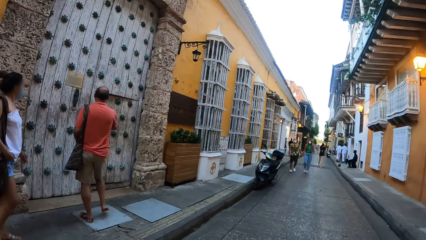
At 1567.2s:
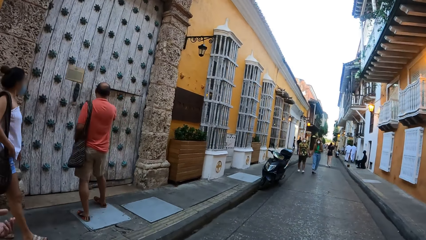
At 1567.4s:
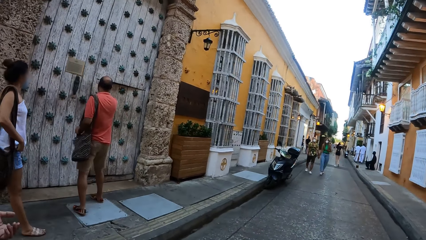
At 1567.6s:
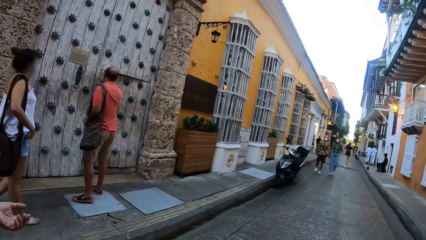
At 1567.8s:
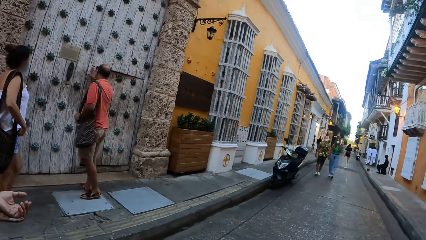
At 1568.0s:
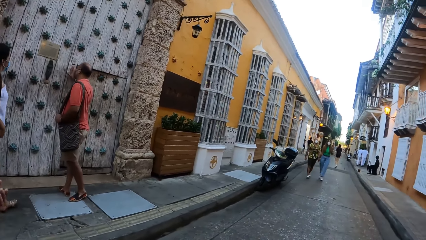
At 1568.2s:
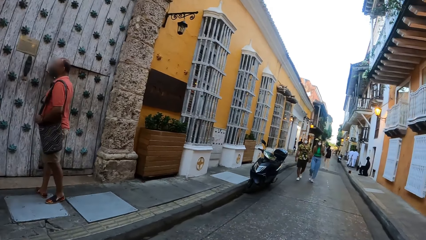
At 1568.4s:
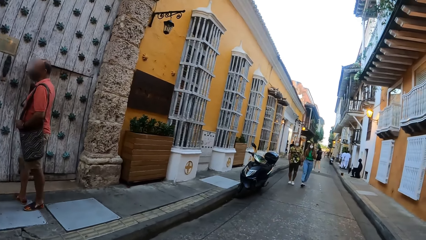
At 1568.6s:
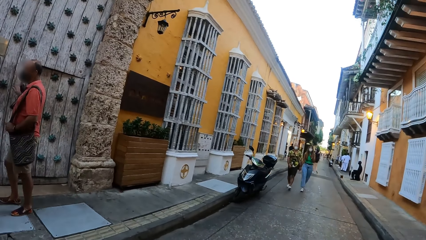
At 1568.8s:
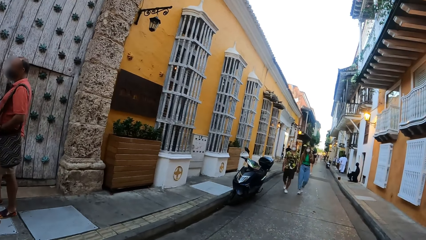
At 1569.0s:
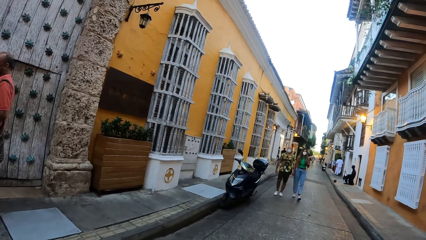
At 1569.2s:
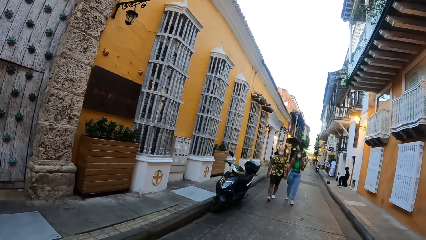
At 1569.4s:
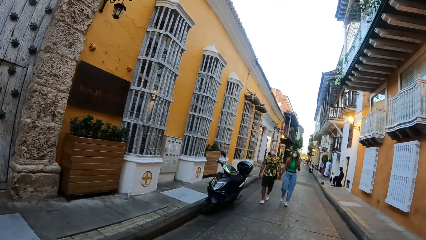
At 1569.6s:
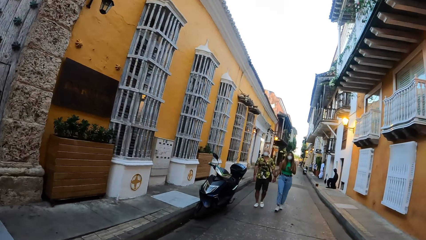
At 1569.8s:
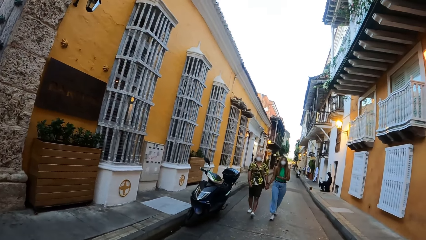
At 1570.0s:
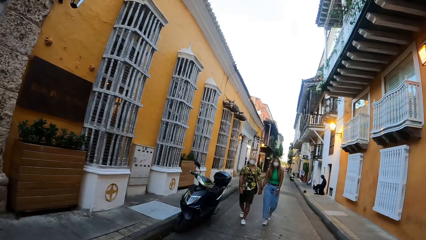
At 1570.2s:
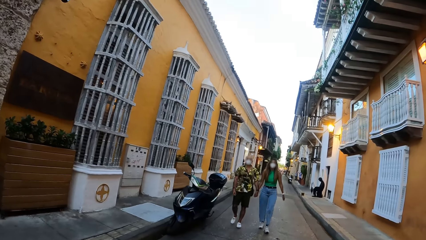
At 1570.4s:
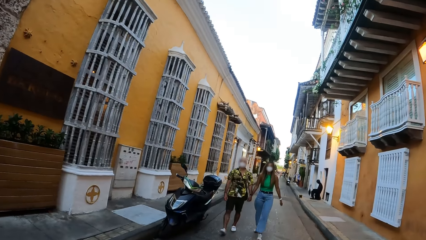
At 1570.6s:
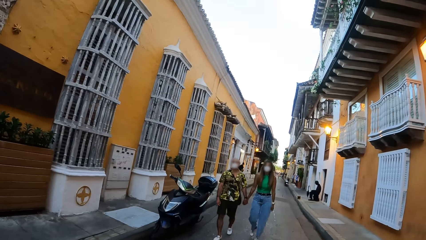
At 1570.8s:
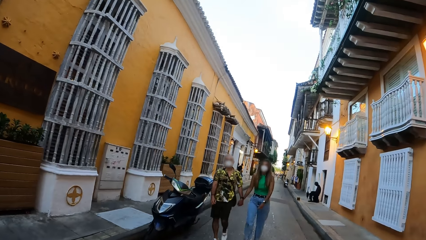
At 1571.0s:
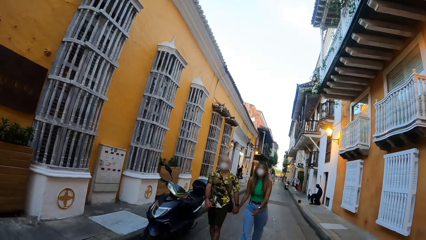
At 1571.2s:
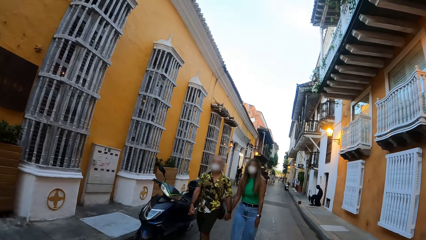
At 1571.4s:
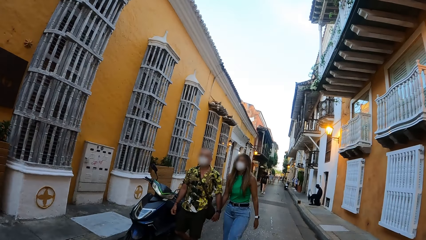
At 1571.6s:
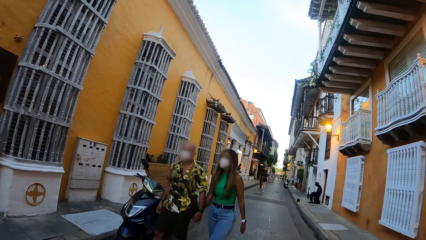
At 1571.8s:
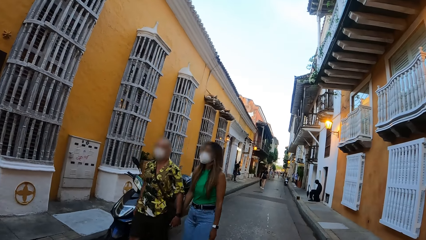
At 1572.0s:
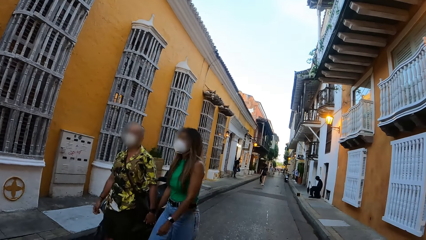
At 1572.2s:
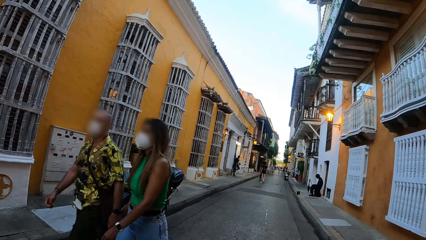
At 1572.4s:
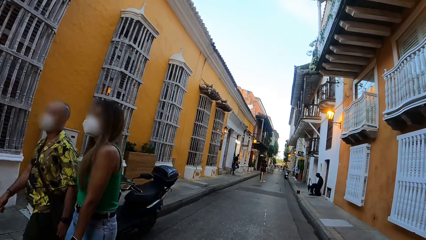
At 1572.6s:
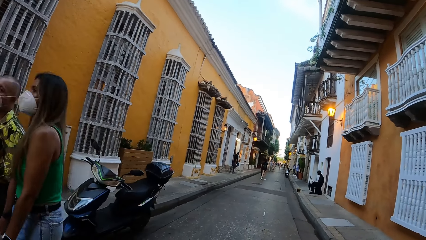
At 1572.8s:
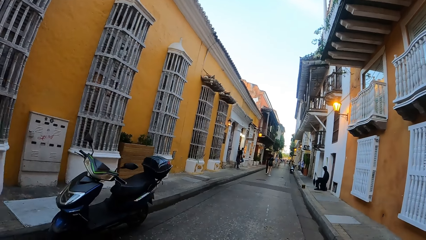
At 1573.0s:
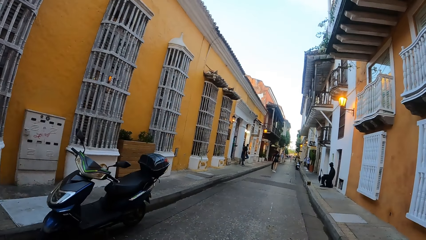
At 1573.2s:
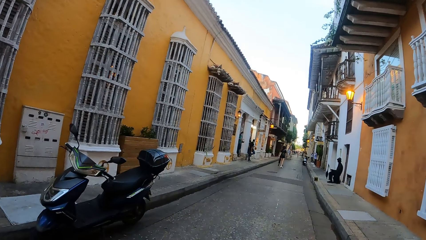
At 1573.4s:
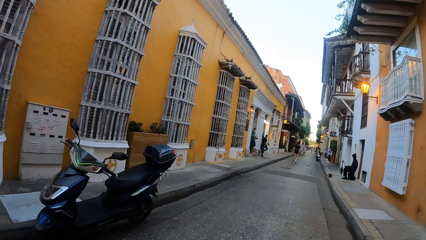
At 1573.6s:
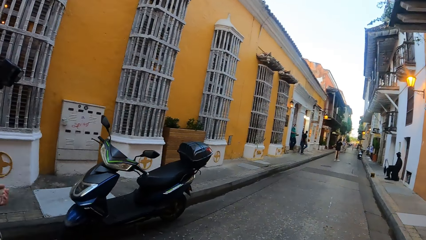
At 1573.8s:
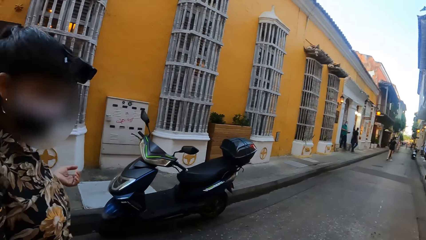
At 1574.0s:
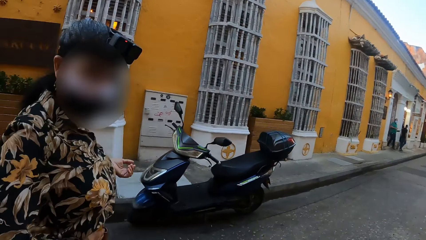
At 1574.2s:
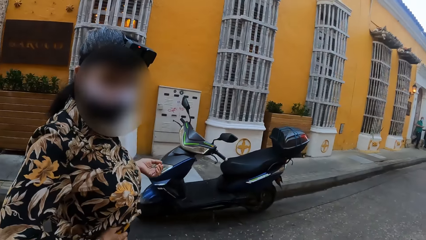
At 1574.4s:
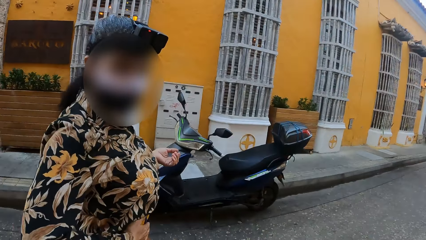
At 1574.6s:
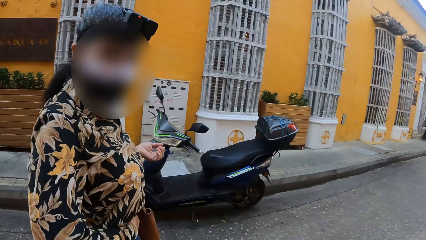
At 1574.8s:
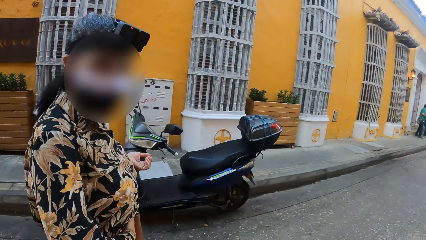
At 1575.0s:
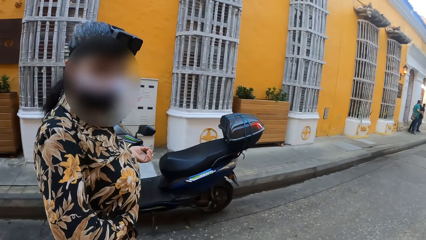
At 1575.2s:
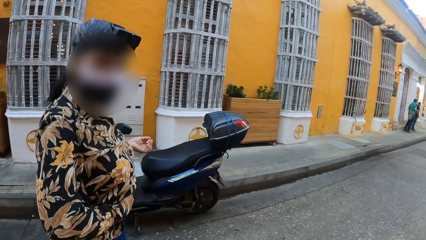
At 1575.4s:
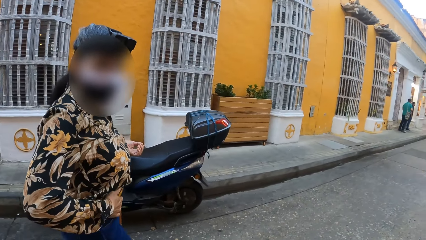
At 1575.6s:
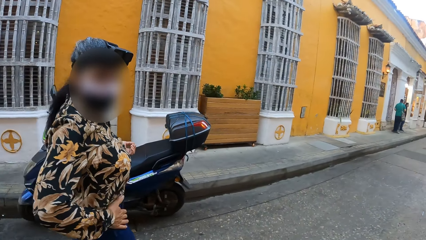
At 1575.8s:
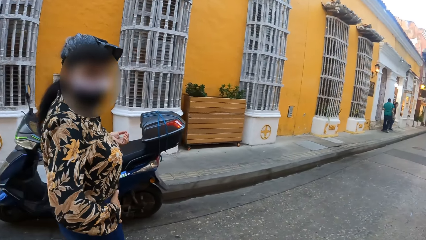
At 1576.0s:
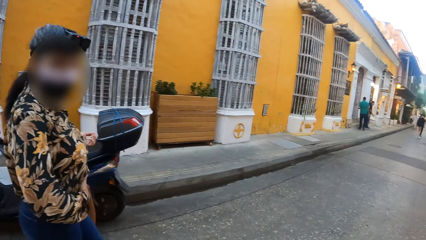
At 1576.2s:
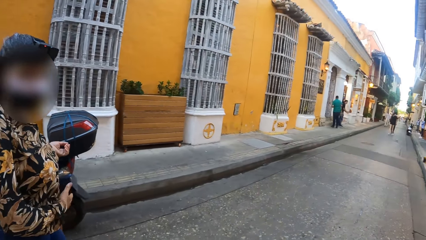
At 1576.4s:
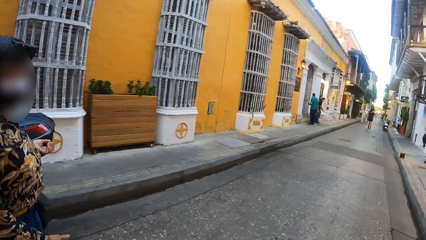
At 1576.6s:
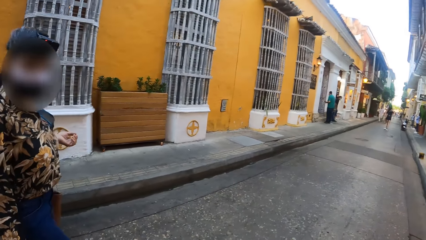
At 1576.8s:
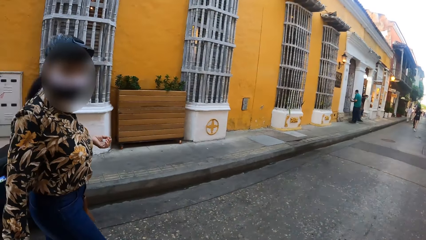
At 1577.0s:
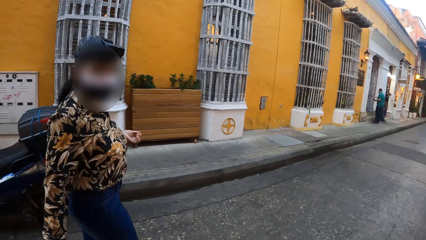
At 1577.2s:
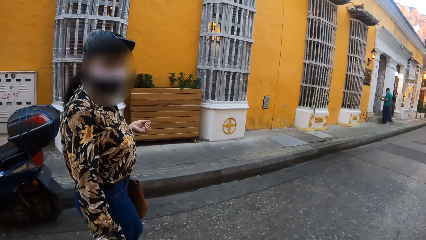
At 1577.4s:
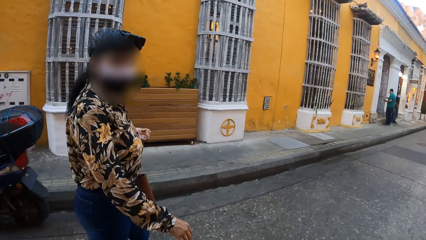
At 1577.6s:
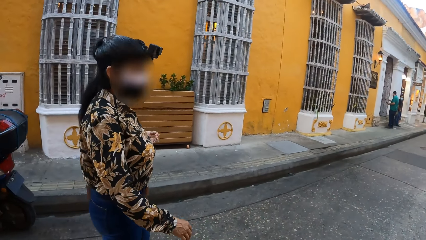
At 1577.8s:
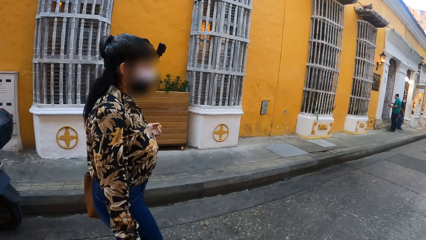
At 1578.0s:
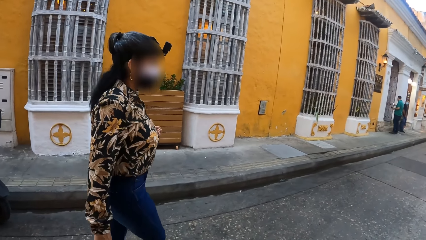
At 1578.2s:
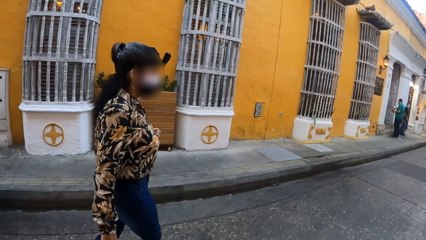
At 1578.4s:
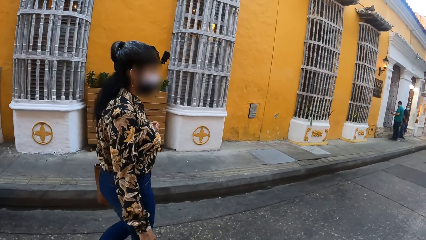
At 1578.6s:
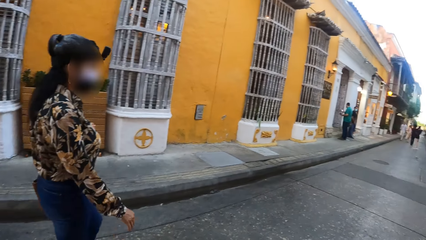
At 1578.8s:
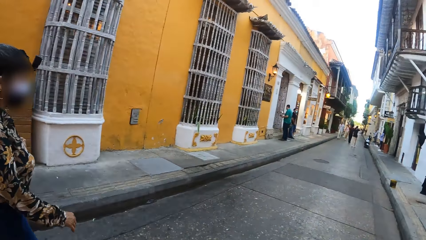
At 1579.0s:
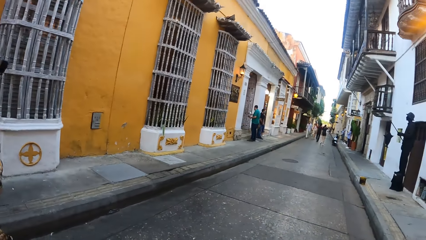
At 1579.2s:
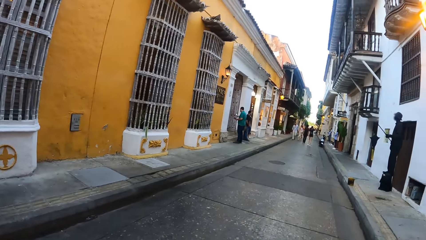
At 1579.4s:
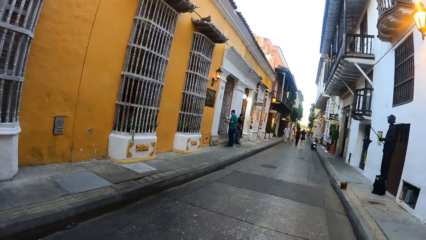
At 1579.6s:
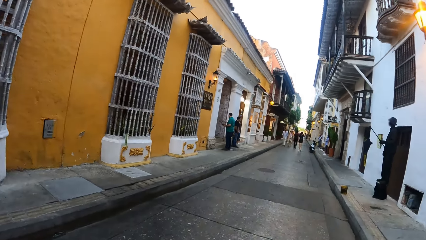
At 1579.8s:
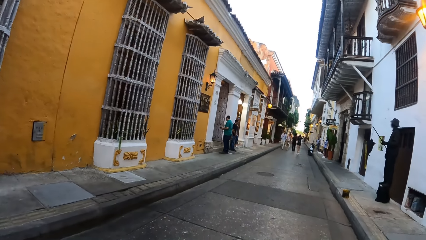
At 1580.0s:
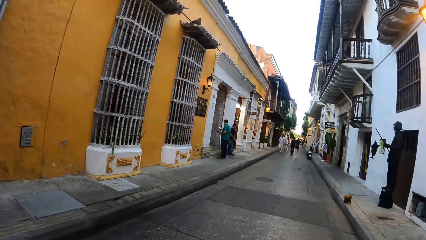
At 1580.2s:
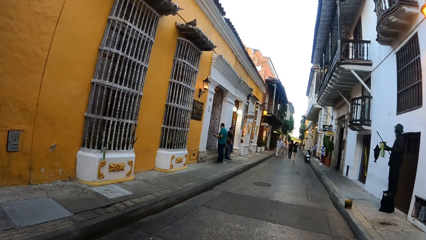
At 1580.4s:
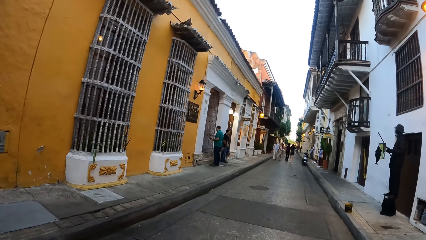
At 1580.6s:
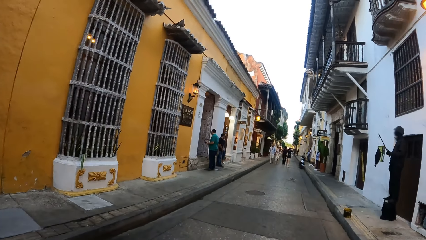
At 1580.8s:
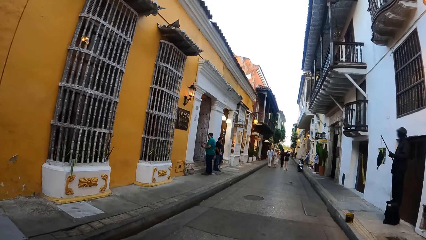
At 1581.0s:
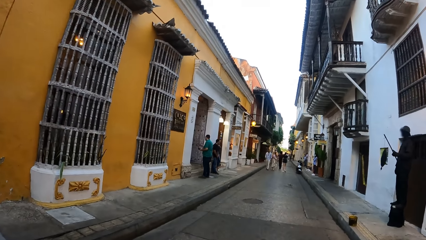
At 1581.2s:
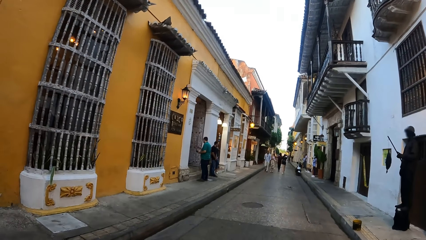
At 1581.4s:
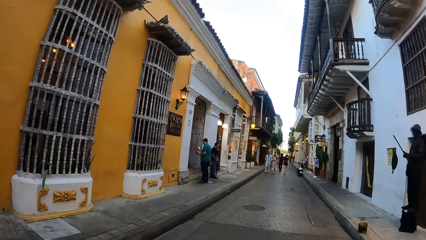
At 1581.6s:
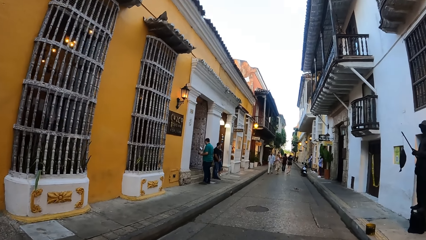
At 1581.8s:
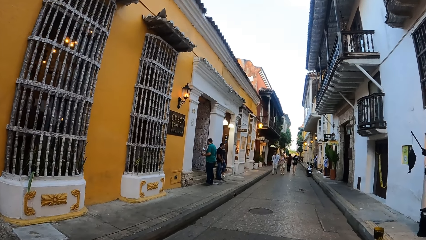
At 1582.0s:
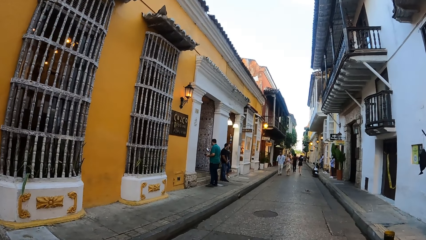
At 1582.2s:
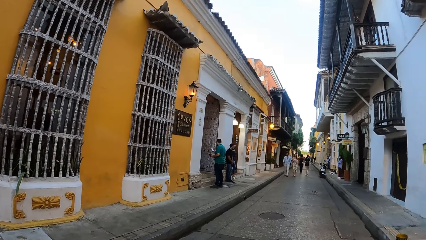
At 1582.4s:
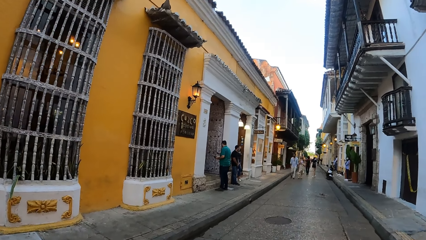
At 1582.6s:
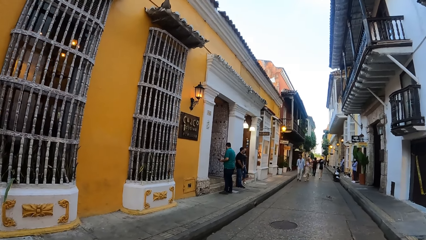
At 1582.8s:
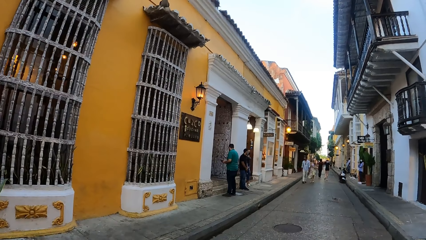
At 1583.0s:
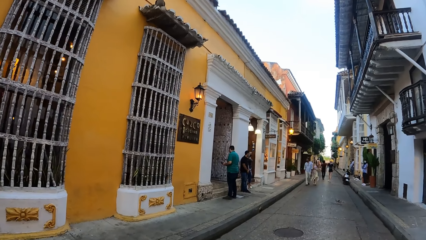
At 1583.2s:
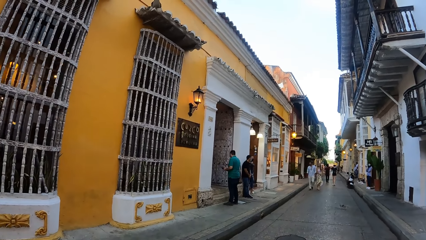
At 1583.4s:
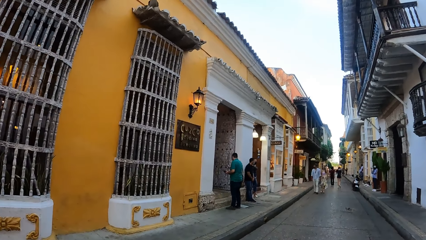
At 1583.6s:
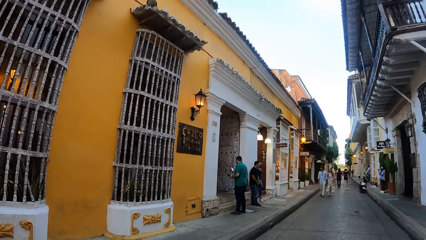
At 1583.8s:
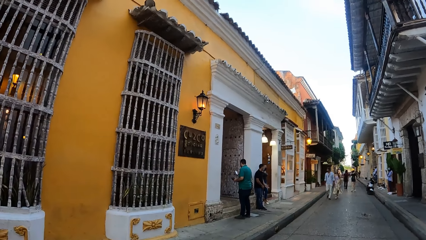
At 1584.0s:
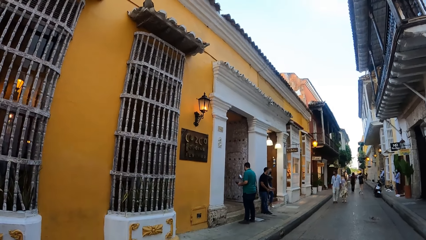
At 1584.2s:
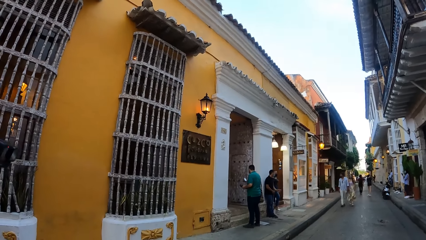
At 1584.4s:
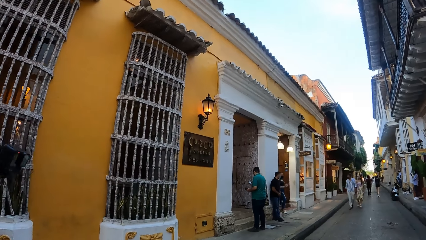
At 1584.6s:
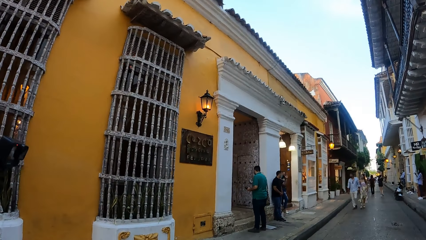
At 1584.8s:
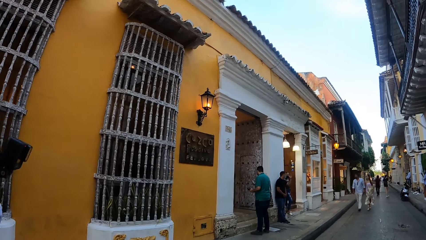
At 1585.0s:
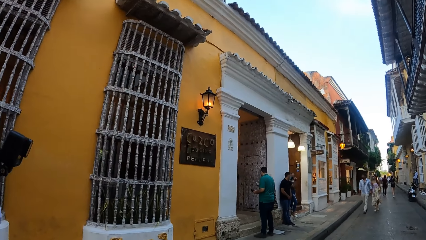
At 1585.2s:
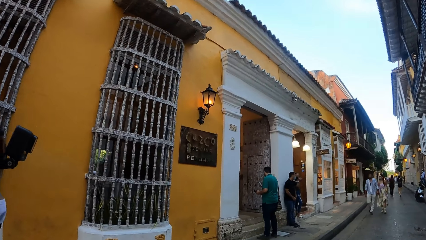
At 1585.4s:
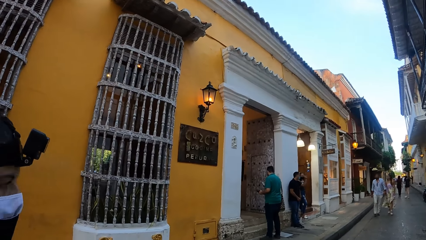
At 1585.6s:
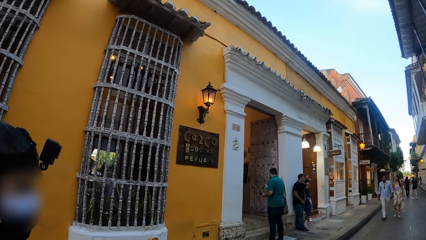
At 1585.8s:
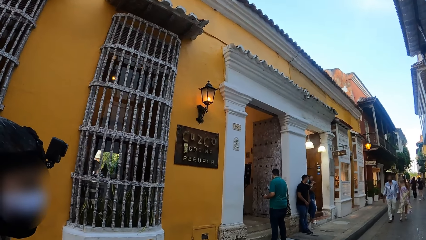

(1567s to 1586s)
The camera wearer walks past a lady and a man. They interact with another lady. They walk along the road.
